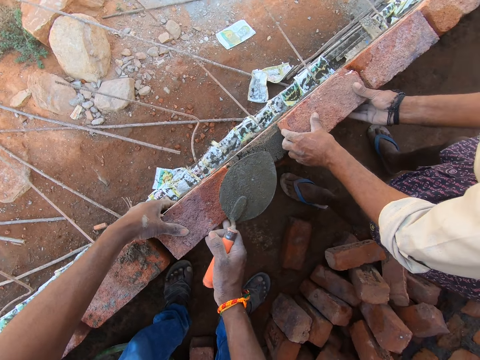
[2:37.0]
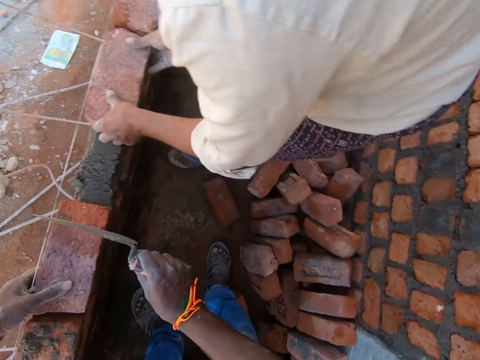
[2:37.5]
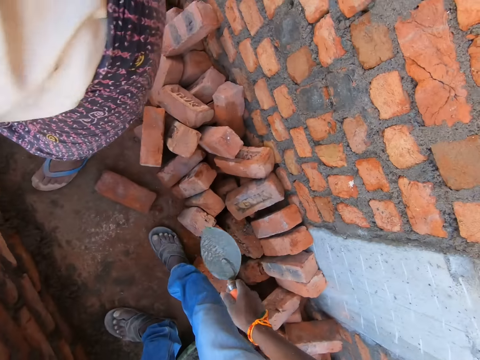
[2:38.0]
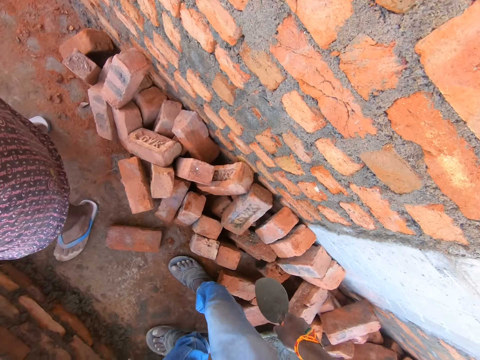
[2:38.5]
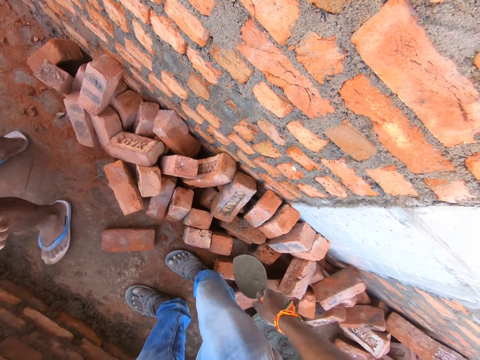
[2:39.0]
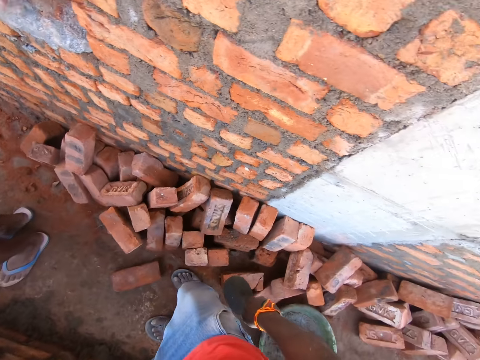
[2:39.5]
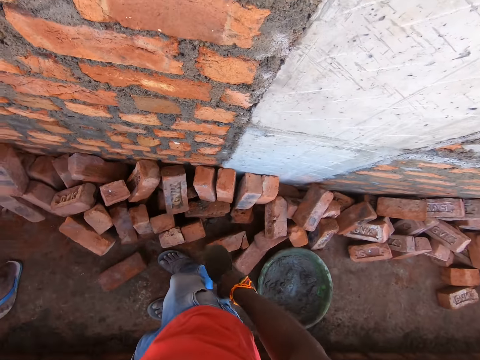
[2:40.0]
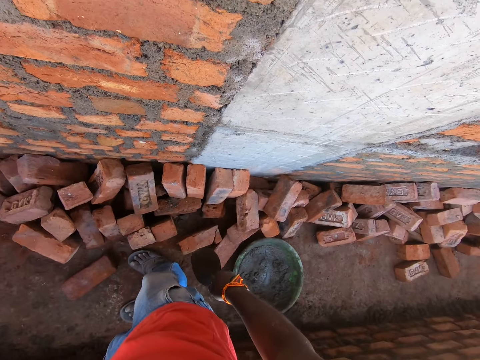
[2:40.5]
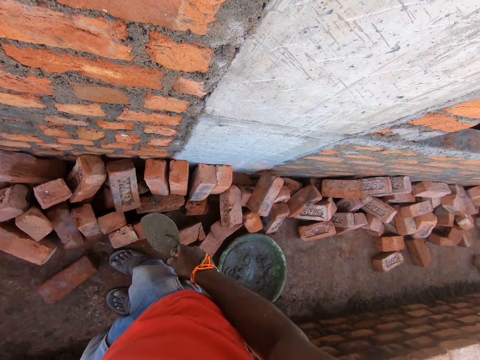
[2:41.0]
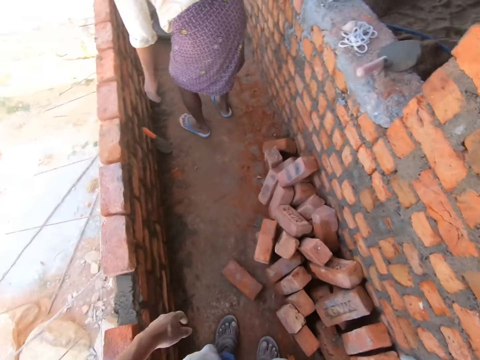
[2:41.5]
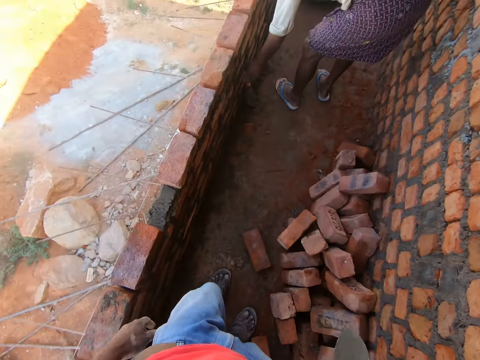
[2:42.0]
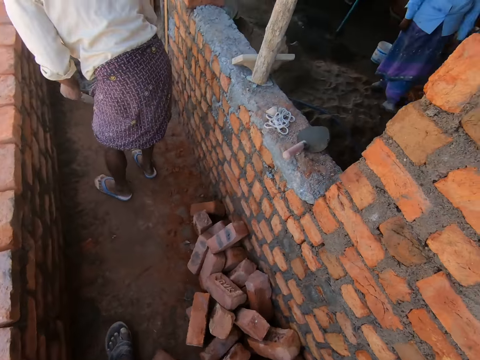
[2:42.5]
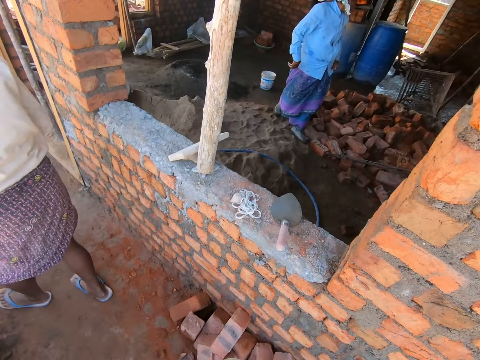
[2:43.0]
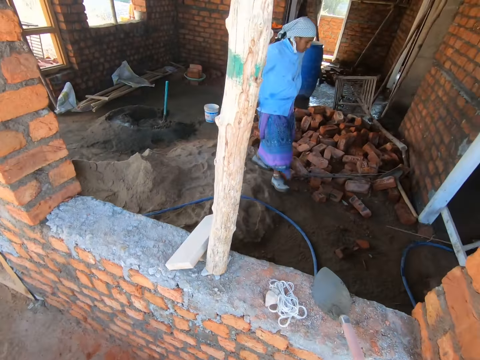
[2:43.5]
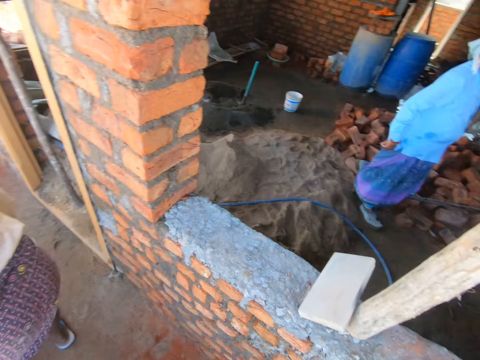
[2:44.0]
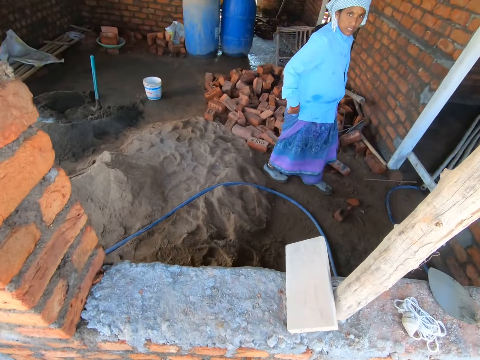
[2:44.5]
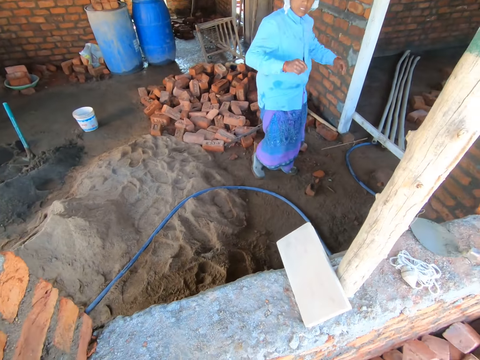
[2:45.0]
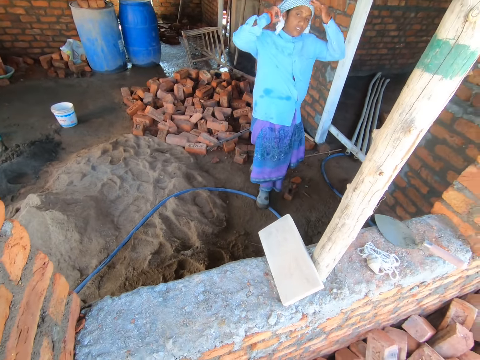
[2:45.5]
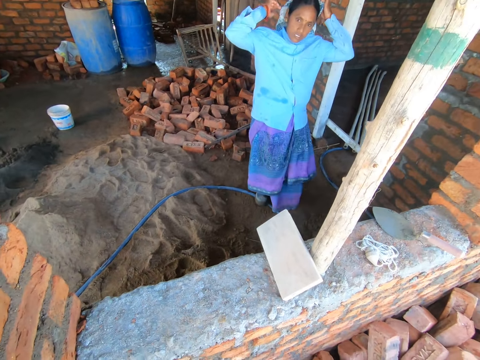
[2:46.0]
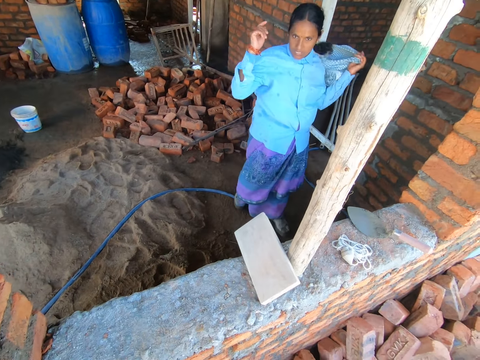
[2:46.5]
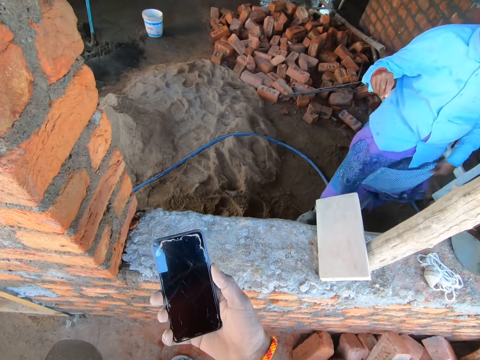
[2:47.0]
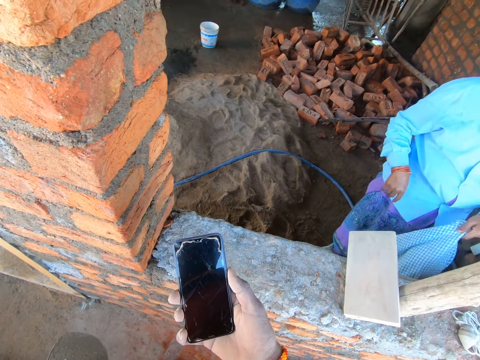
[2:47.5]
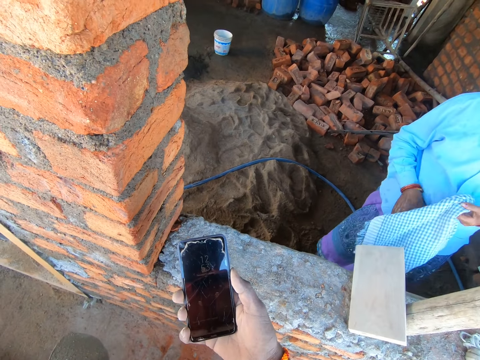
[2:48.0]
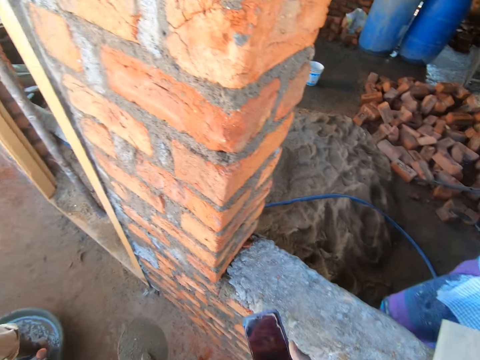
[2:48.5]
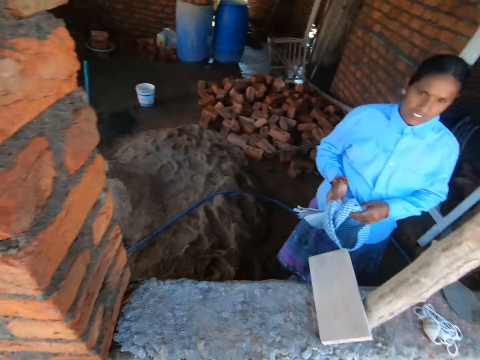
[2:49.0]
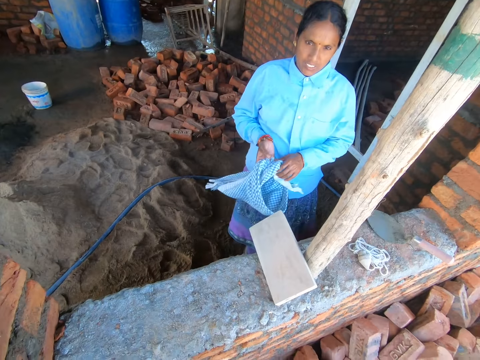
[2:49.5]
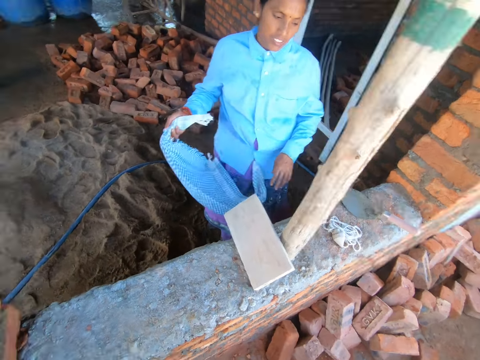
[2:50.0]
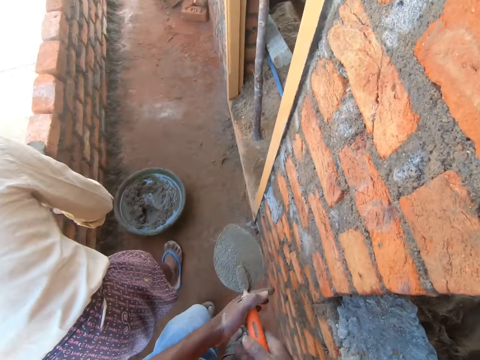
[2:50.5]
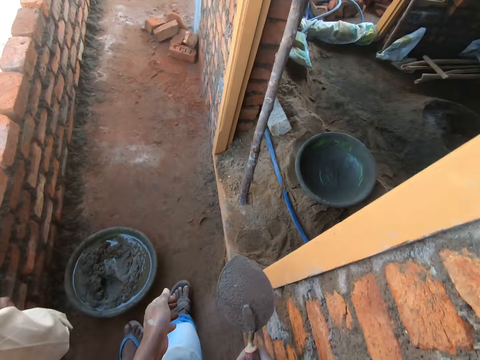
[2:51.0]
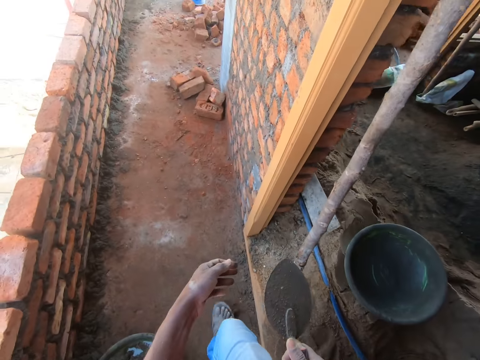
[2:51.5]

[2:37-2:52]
The camera wearer looks around the corridor. A person plasters the wall with a trowel. The camera wearer talks to another person. They look around, look at the phone, put the phone in the pocket, and walk around.

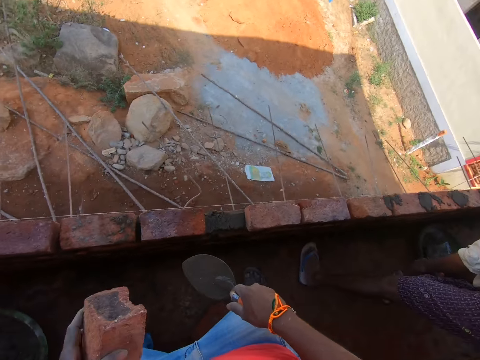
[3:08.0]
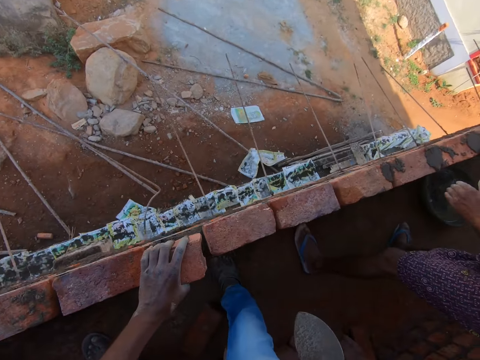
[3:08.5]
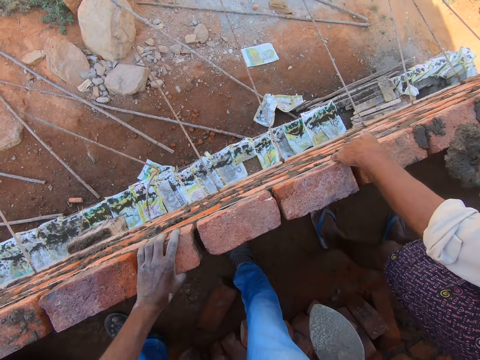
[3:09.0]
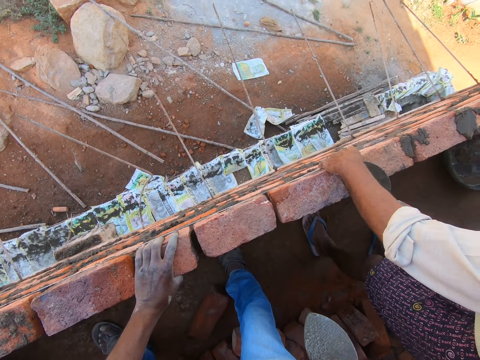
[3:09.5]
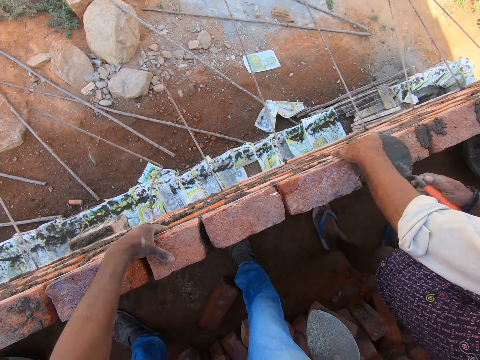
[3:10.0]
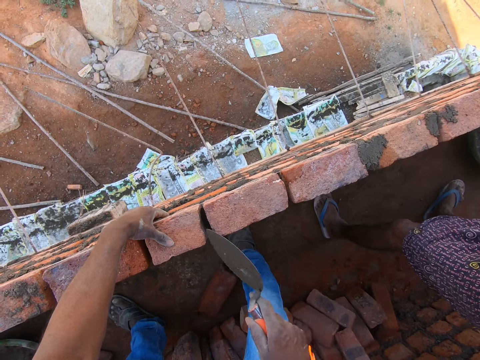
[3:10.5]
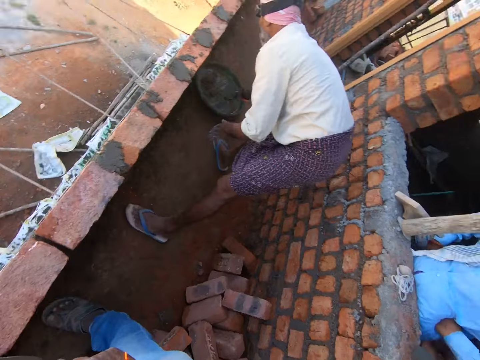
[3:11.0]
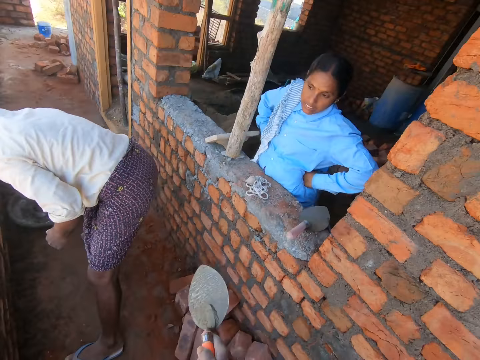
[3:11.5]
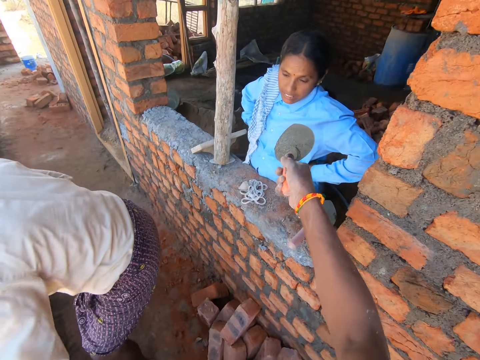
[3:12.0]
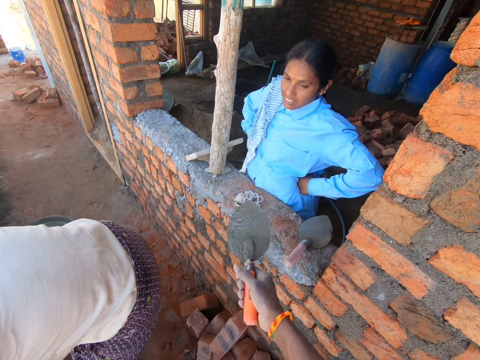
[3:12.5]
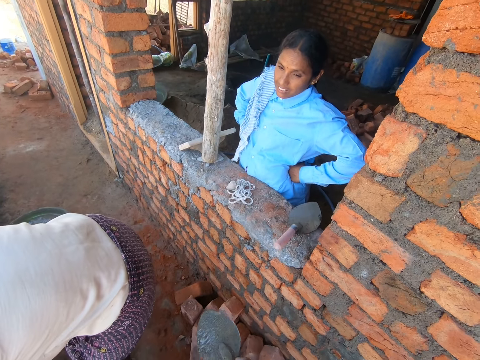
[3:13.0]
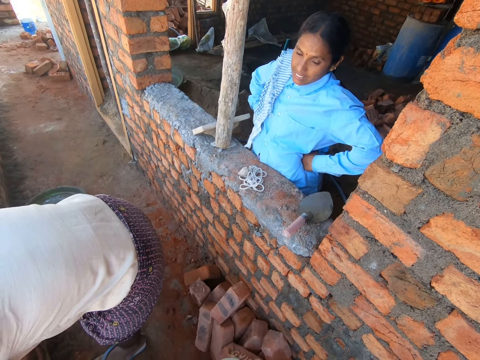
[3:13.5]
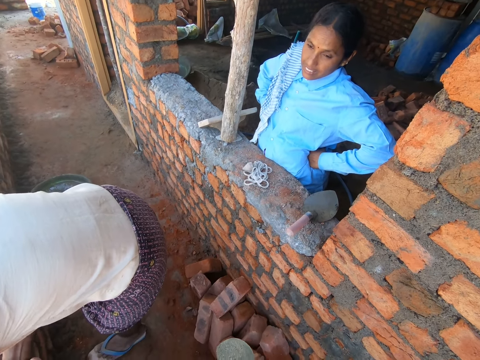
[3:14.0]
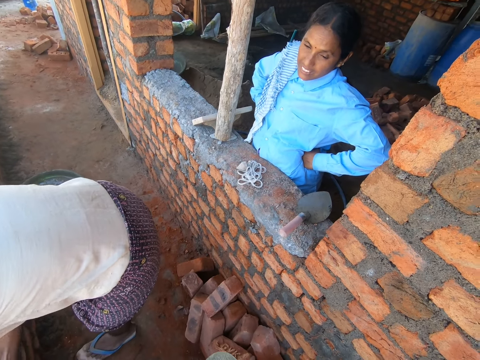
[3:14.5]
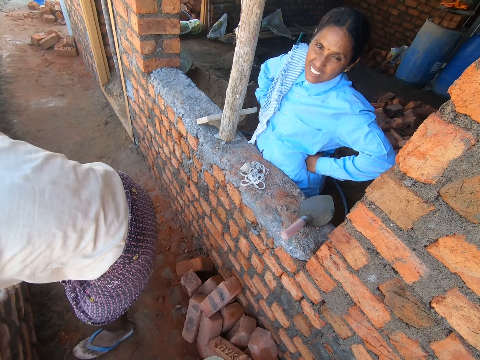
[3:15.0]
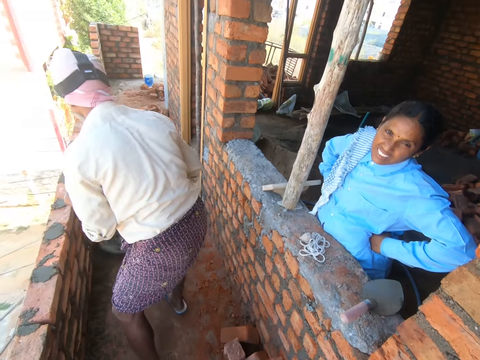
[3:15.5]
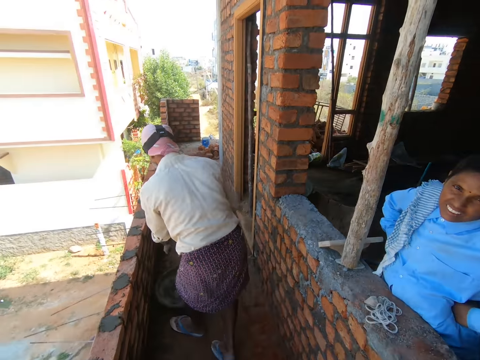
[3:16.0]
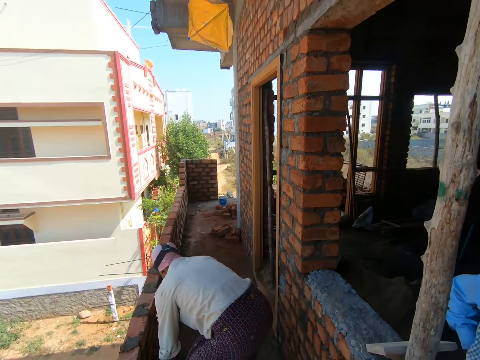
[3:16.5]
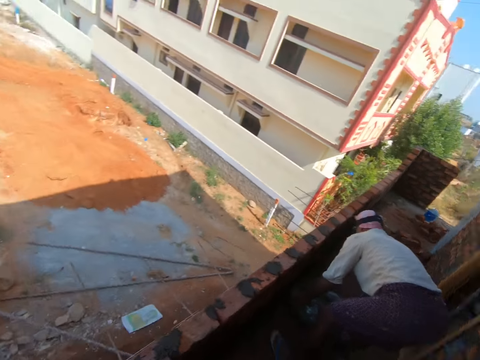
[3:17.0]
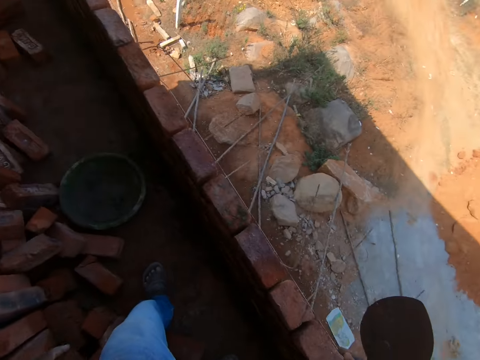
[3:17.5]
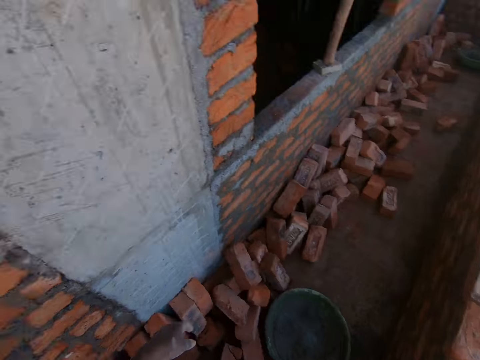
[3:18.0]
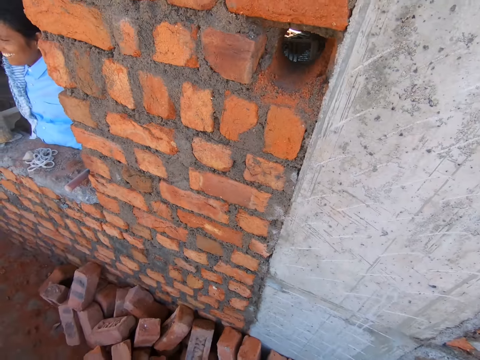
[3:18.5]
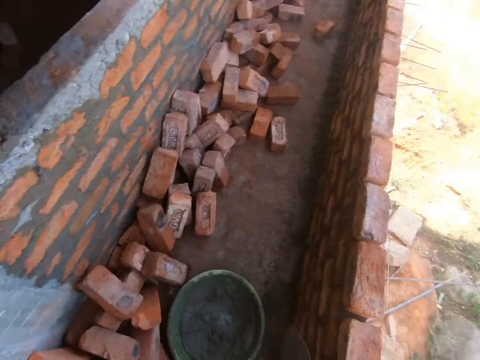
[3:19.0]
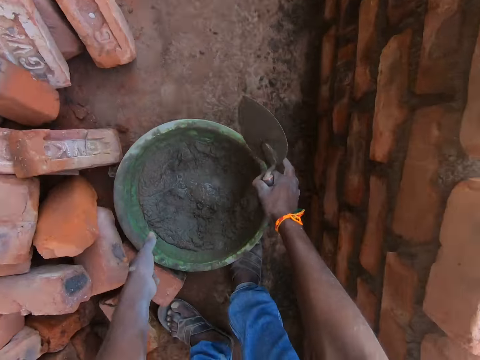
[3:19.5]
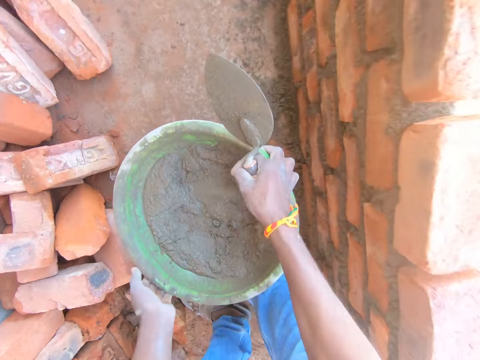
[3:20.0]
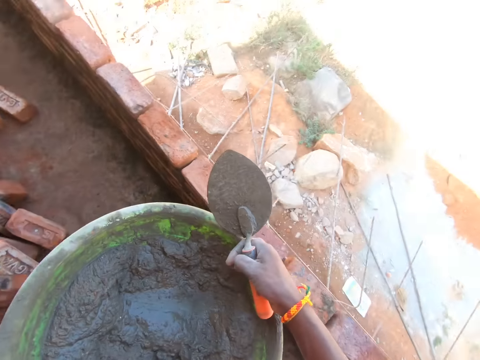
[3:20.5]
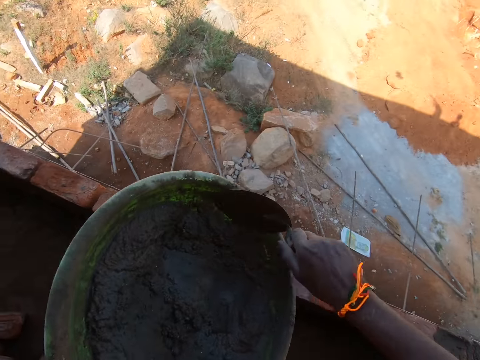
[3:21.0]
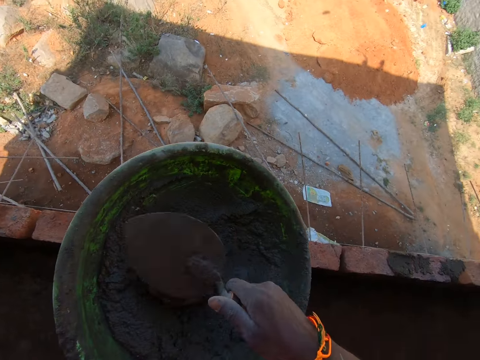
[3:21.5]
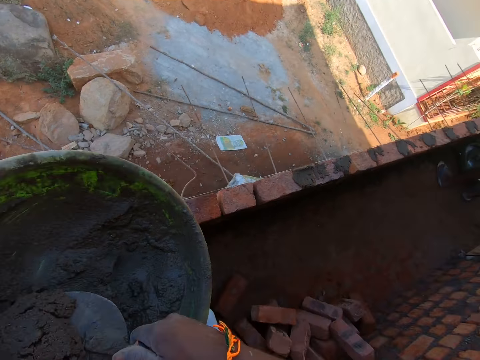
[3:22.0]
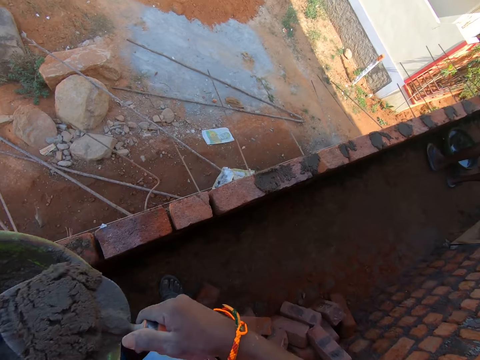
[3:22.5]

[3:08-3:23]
The camera wearer attaches the brick on the cement mixture. They talk to a person and point at a woman. Another person takes the cement mixture in the basin and carries the cement basin. The camera wearer walks around, carries the cement basin on the floor, takes the cement mixture in the basin with a trowel, and puts the cement on the cement.
